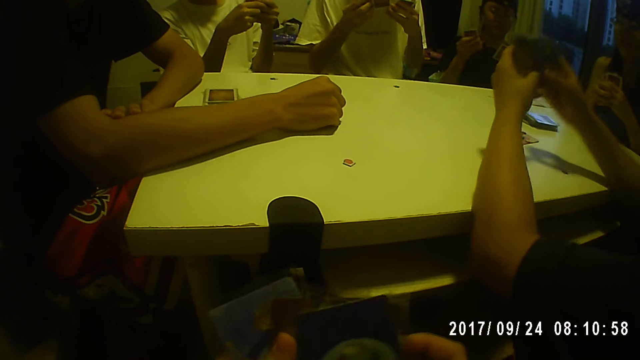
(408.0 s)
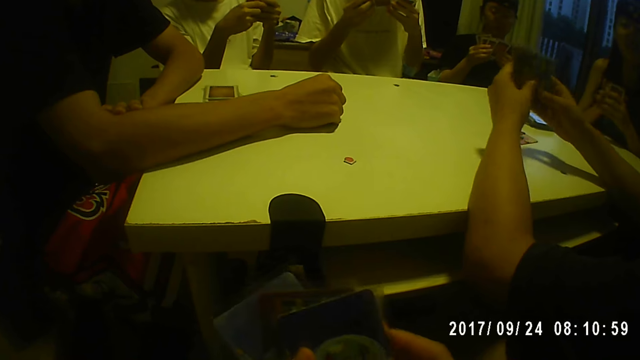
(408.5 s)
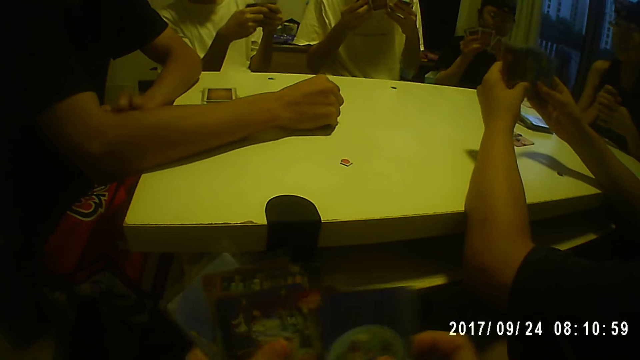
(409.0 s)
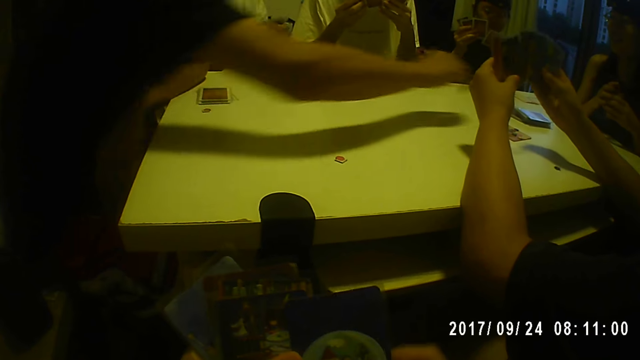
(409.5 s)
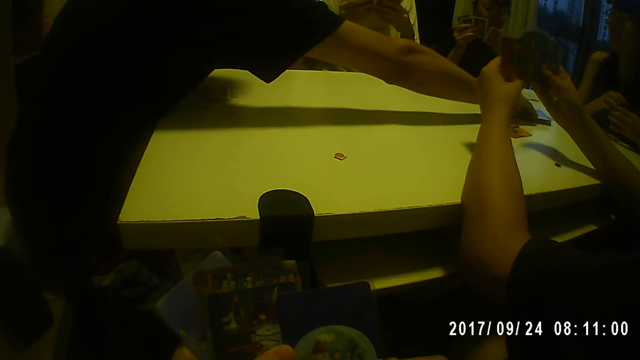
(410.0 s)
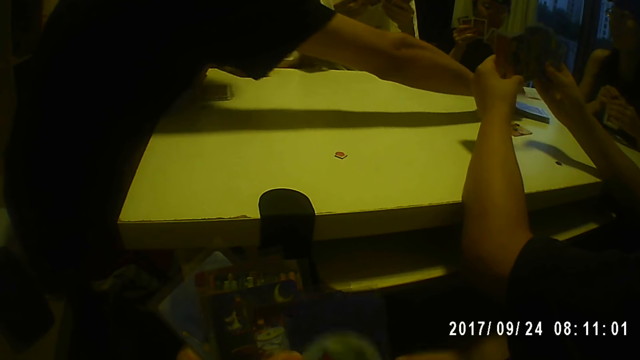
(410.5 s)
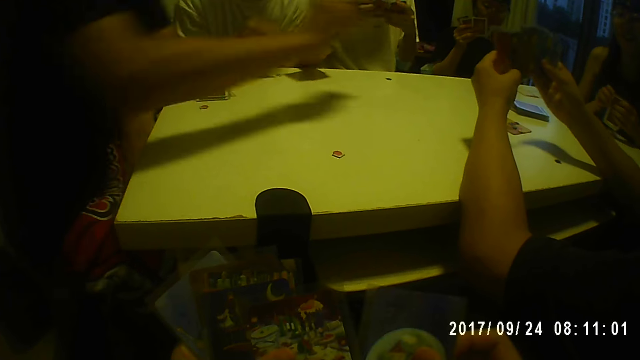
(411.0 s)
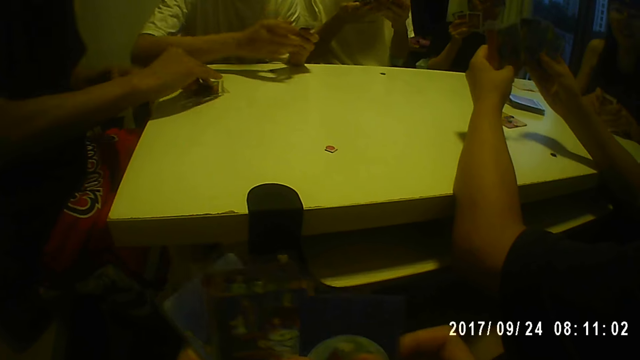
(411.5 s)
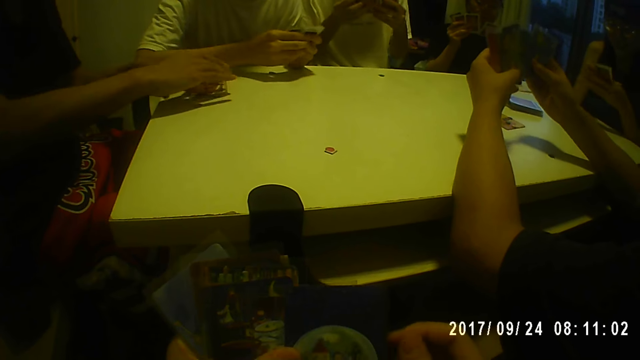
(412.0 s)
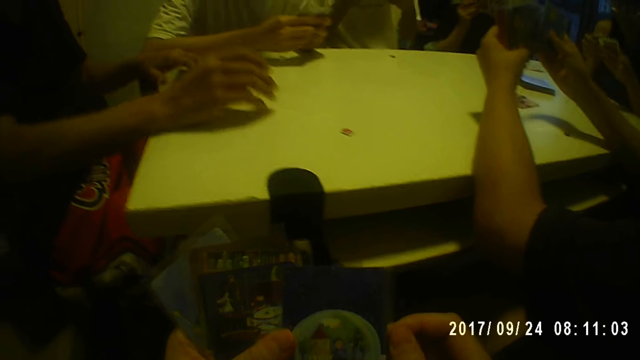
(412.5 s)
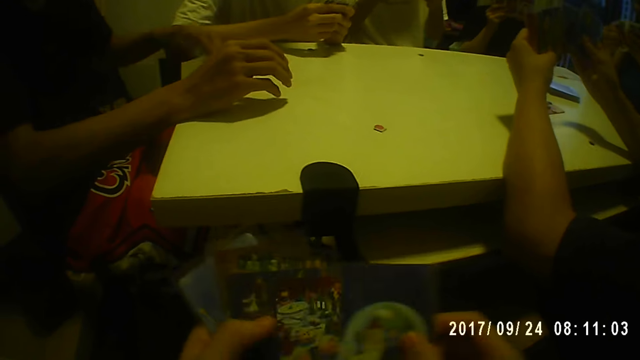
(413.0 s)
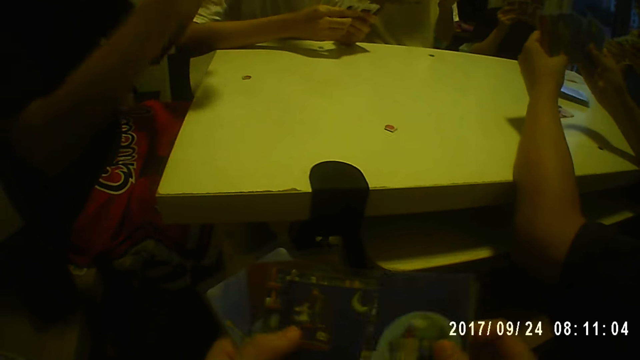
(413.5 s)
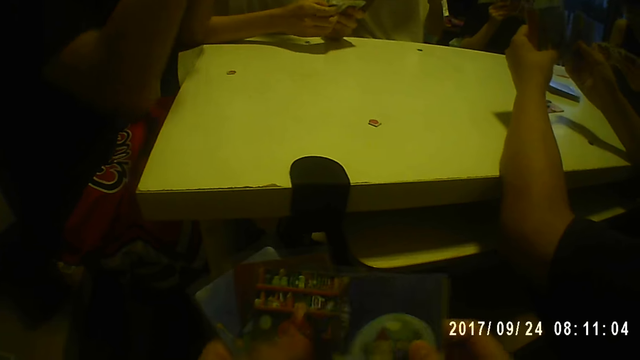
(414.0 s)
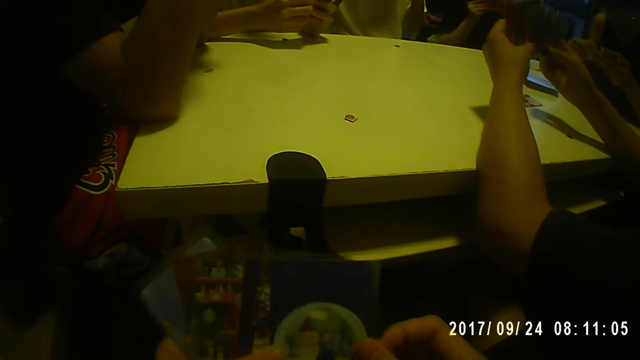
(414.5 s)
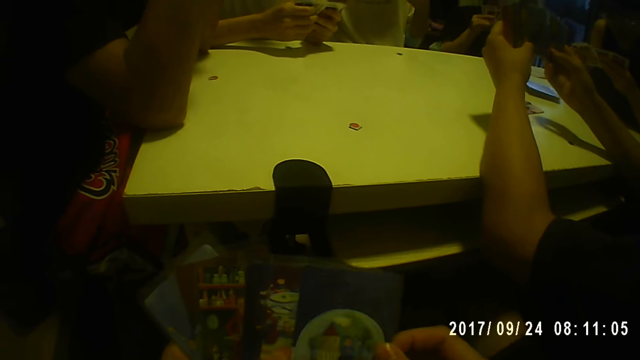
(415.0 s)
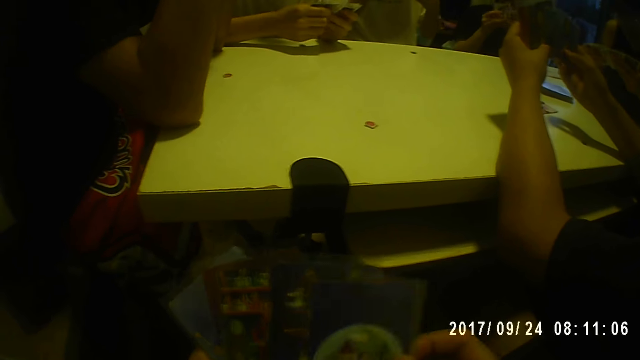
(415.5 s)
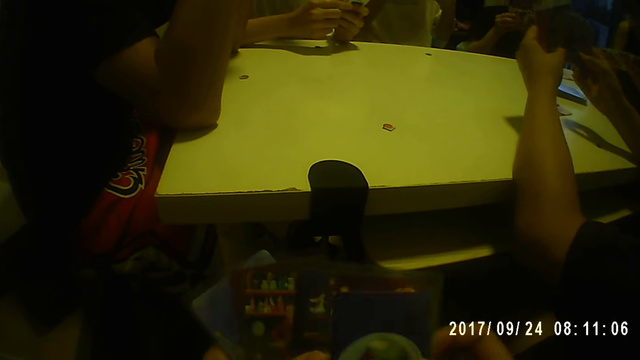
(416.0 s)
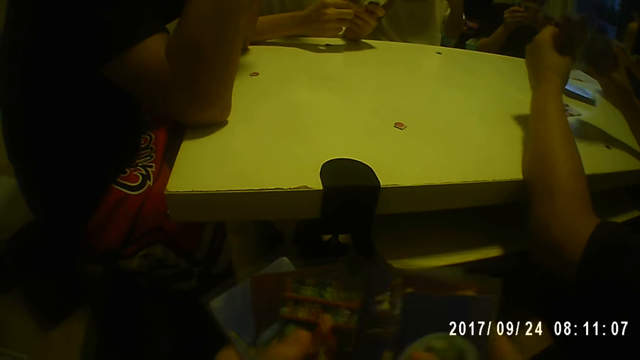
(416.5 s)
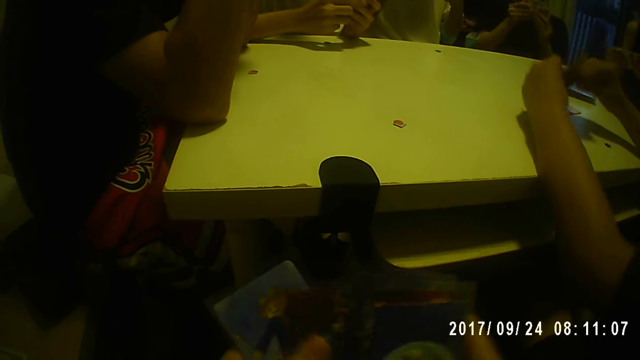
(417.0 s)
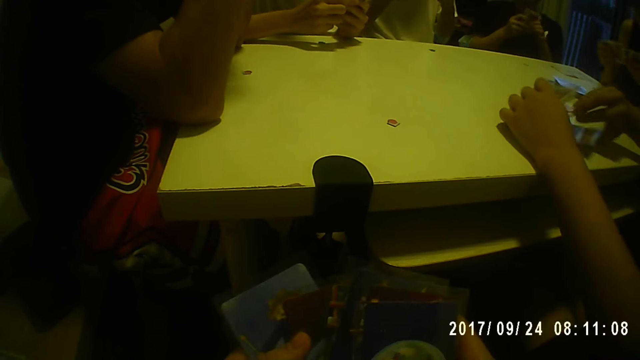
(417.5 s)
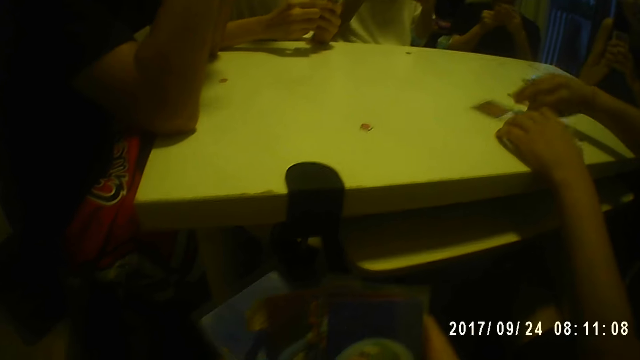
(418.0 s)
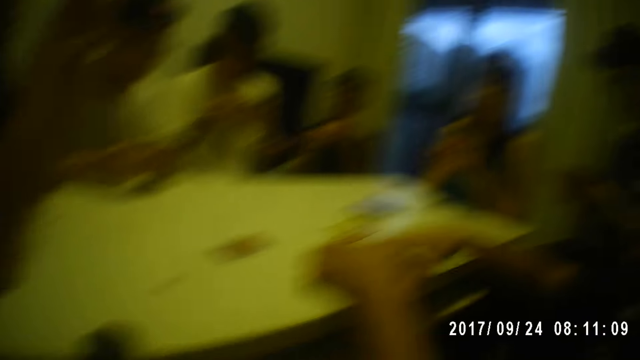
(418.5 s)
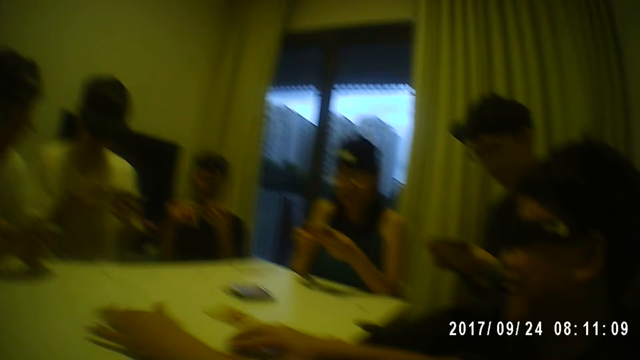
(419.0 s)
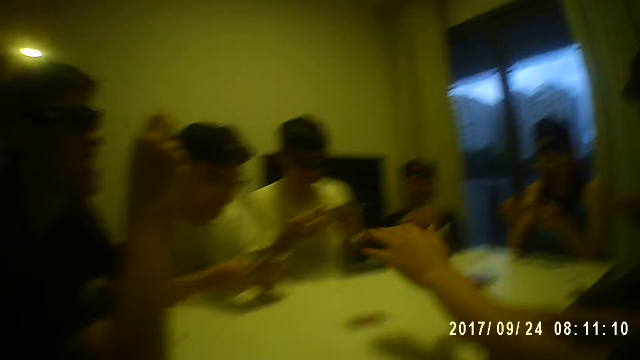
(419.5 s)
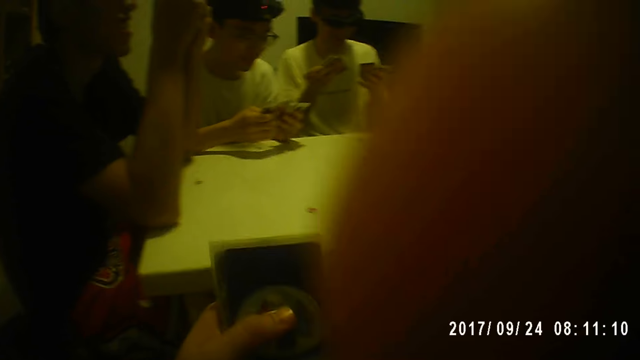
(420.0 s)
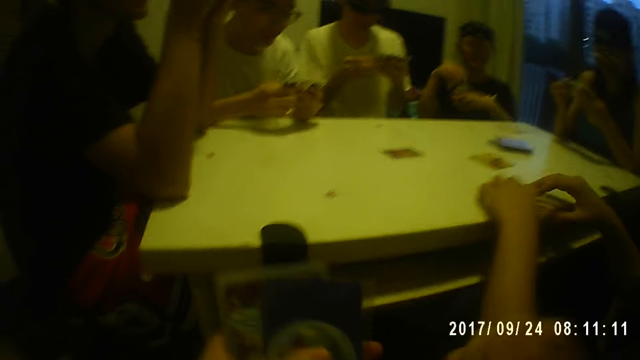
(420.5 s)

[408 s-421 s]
A person holds the cards. Another person picks the card. The camera wearer holds the cards.

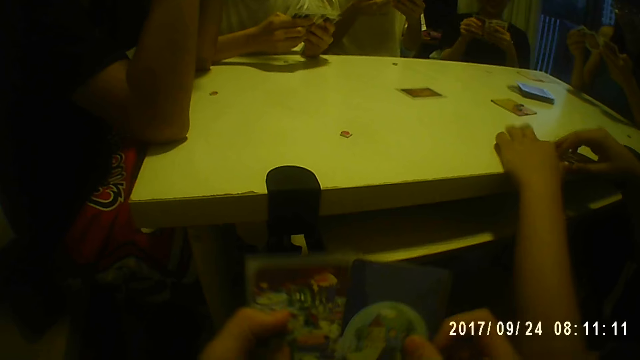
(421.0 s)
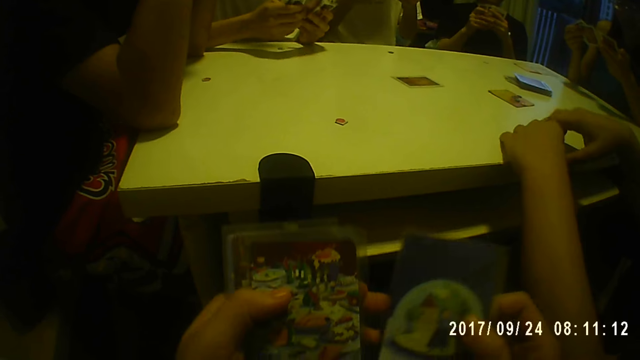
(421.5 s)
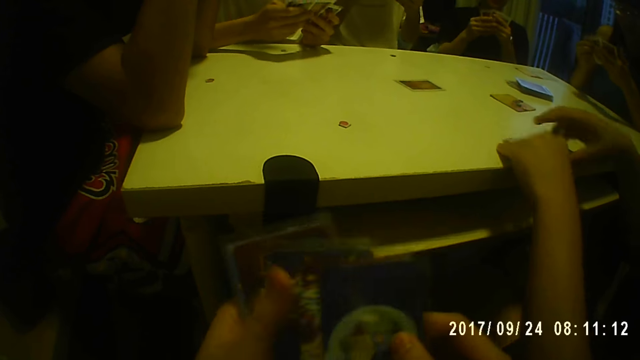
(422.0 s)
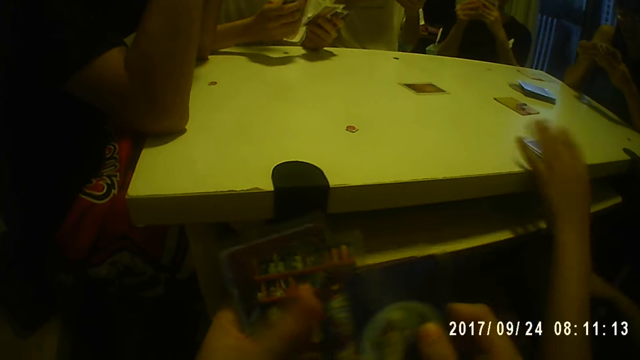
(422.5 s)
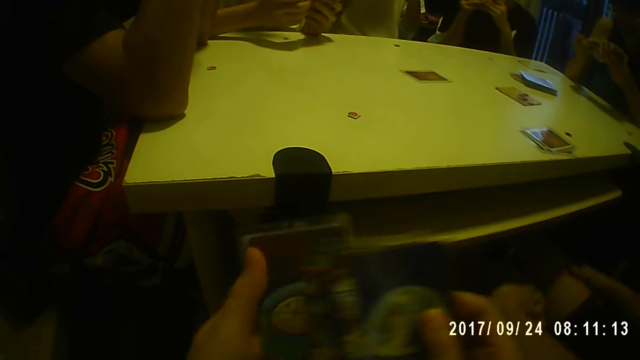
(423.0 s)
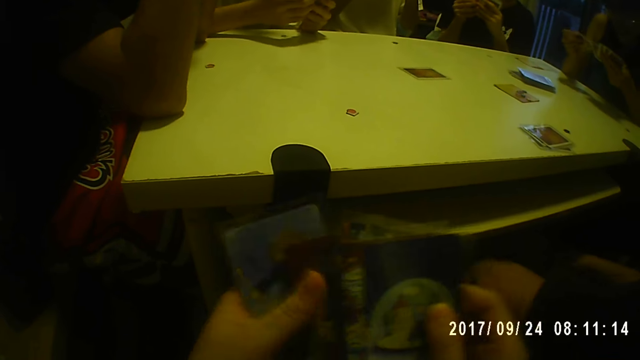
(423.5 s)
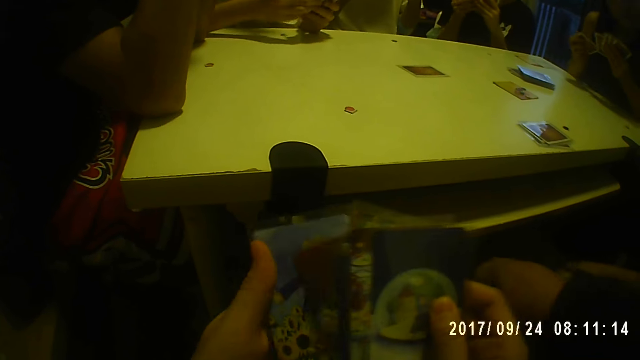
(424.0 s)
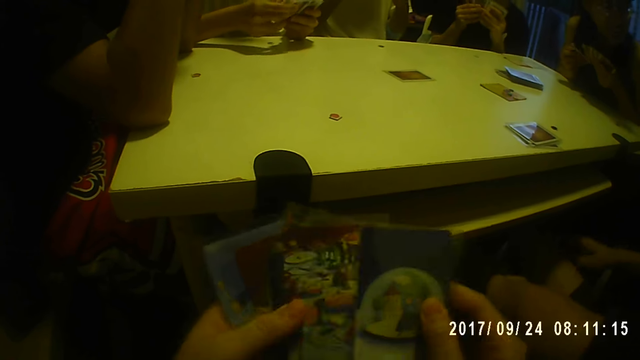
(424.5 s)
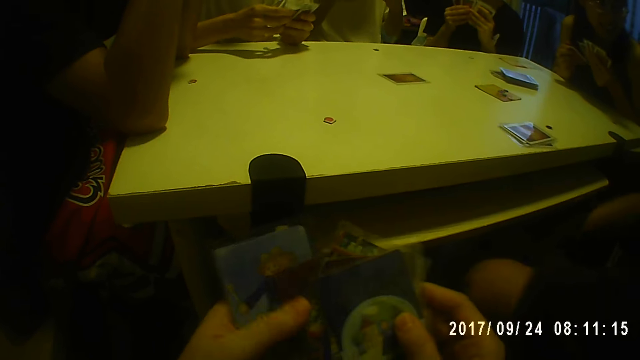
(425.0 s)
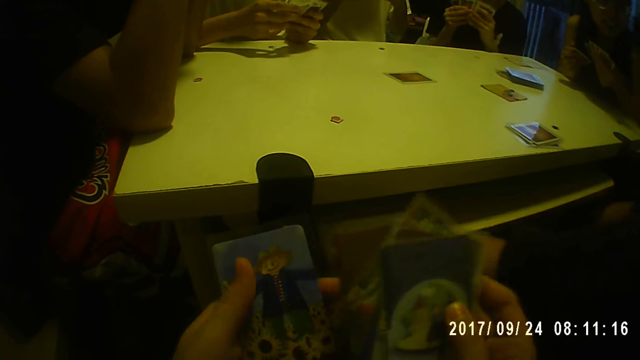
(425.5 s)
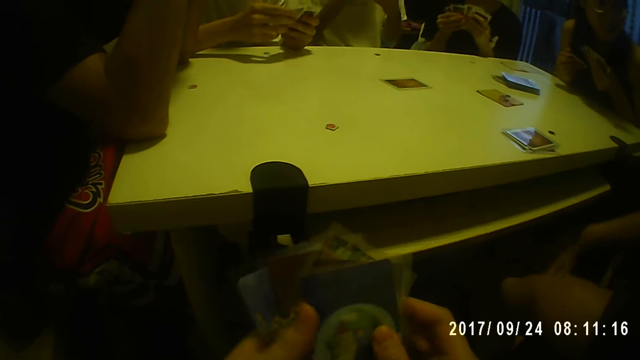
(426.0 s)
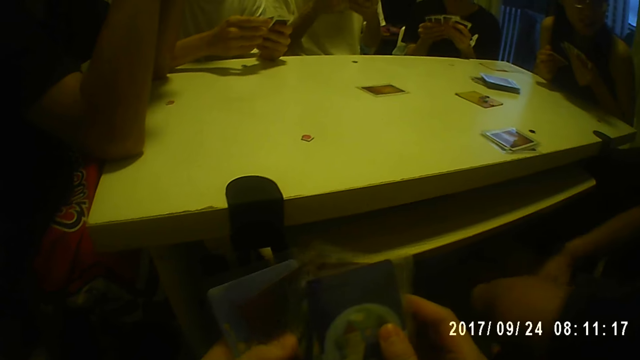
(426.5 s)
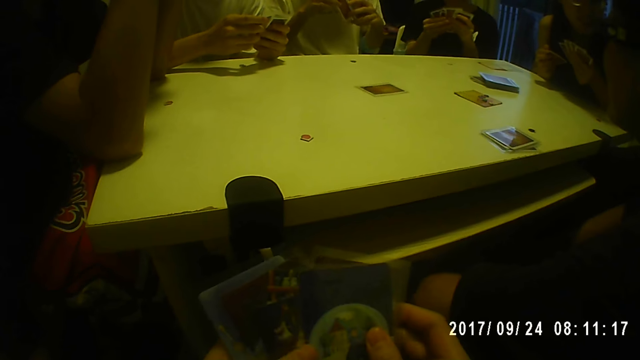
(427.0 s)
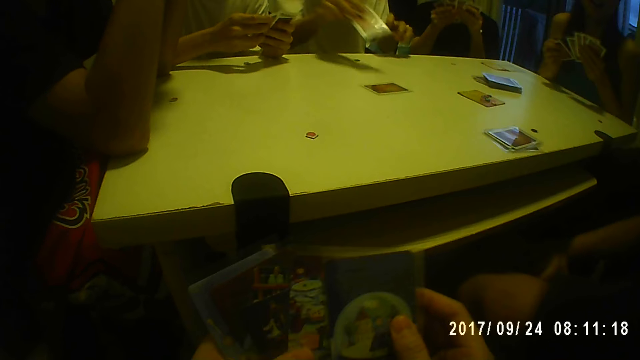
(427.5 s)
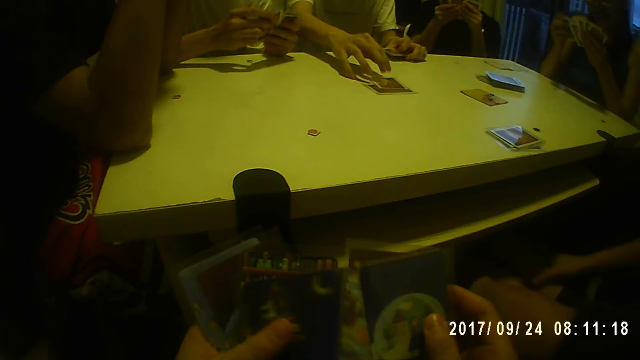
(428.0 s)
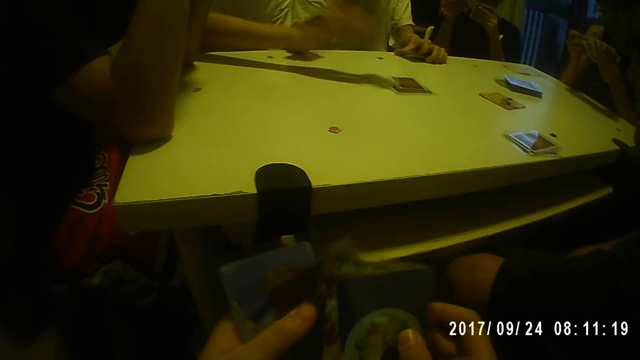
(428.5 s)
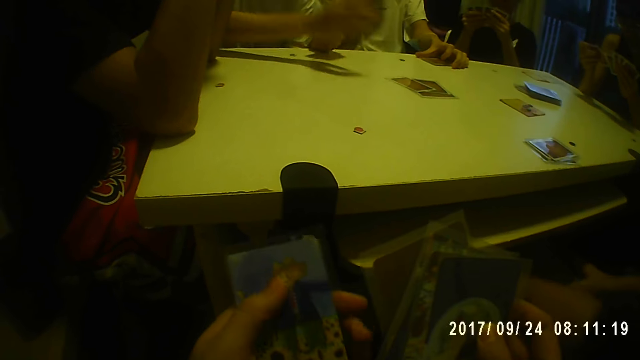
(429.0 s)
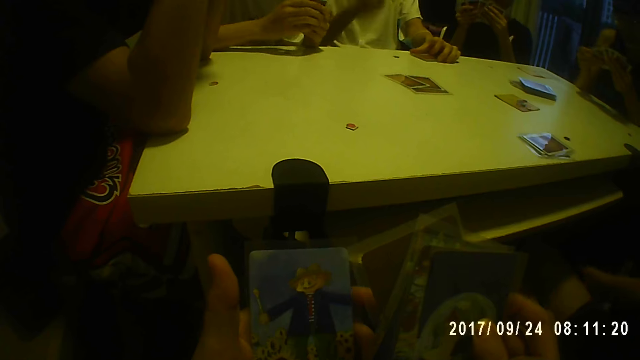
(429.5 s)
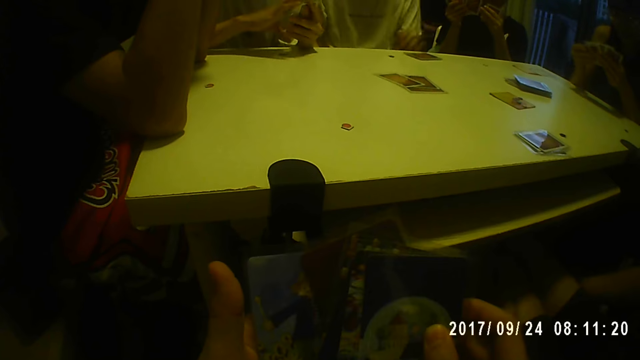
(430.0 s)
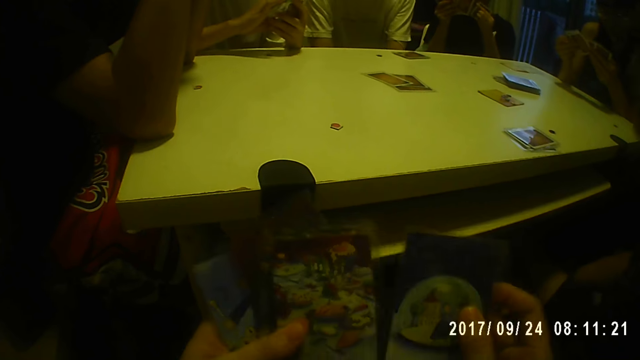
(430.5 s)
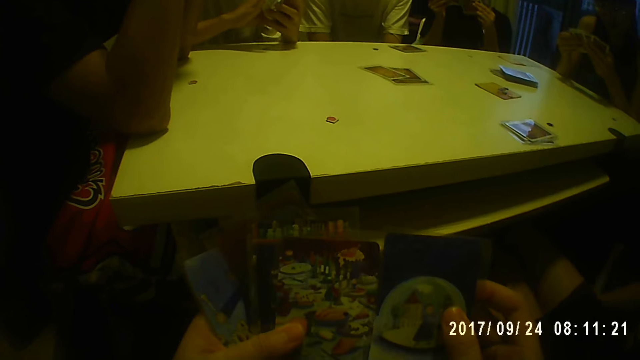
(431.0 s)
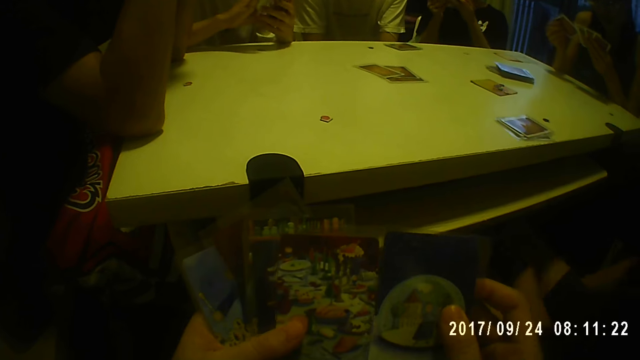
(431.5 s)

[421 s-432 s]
The camera wearer holds the cards with both hands. A person puts the cards on the table. Another person puts the card on the table.
